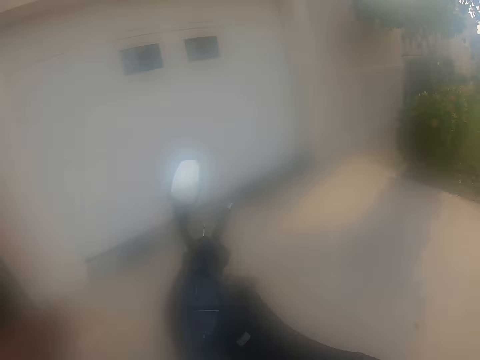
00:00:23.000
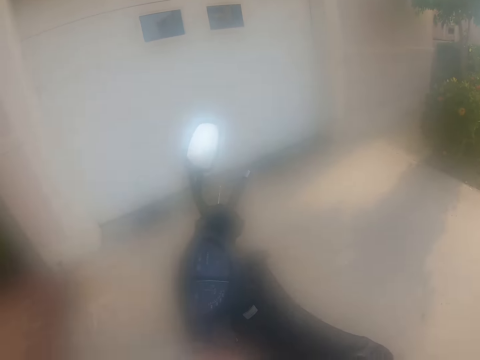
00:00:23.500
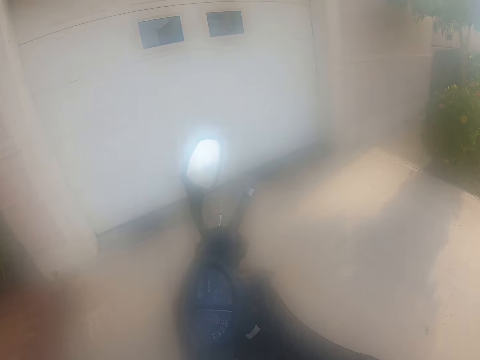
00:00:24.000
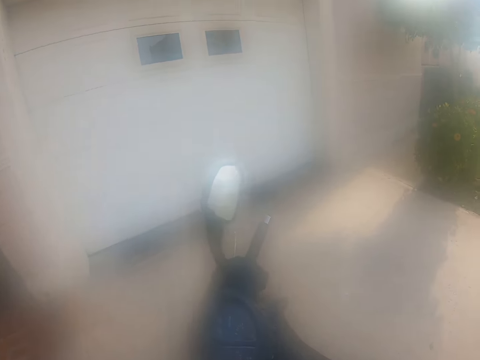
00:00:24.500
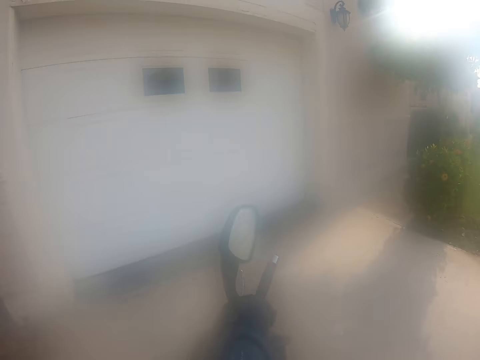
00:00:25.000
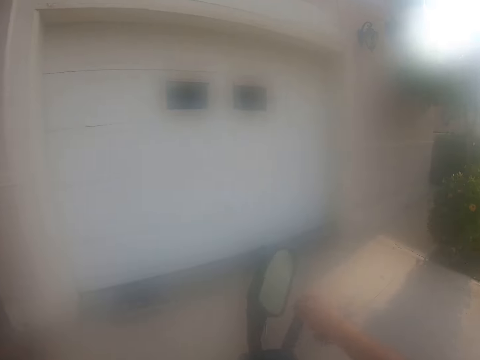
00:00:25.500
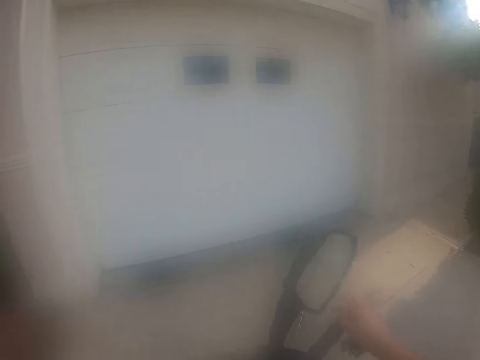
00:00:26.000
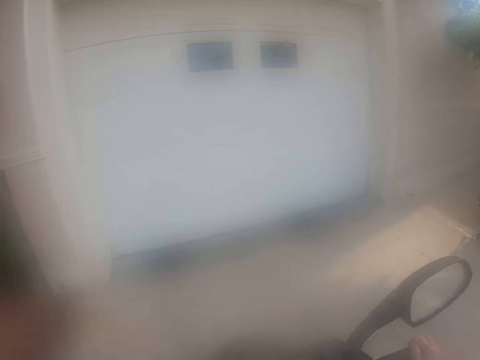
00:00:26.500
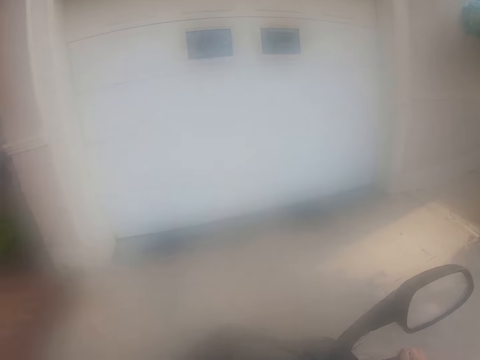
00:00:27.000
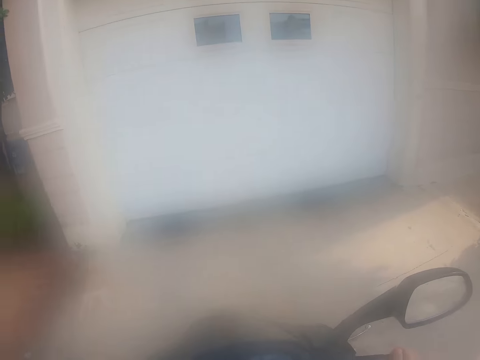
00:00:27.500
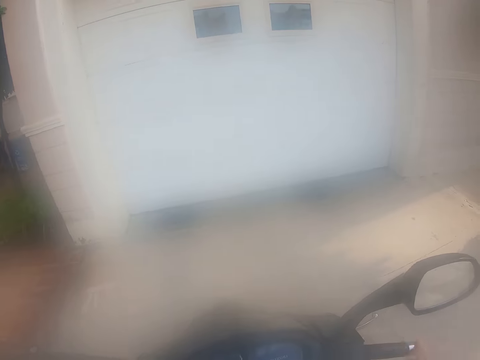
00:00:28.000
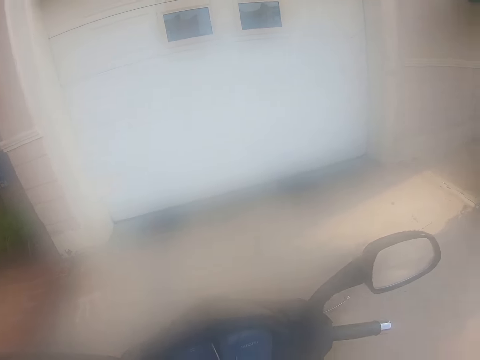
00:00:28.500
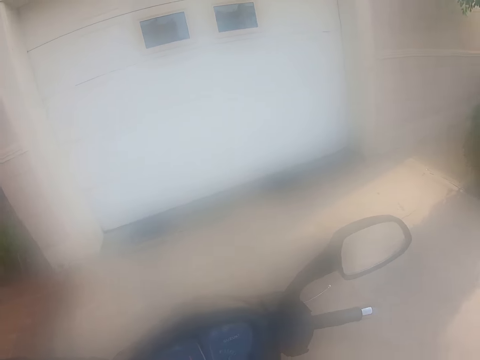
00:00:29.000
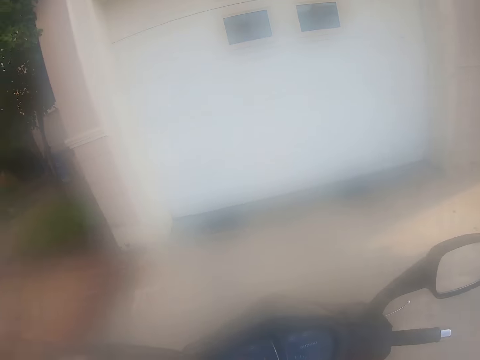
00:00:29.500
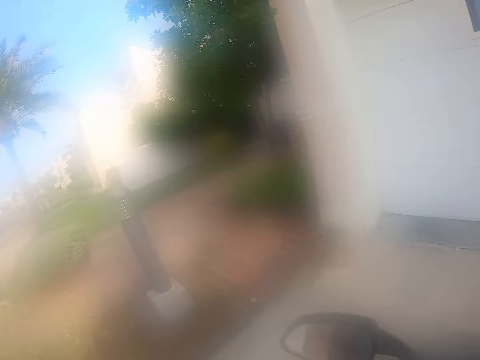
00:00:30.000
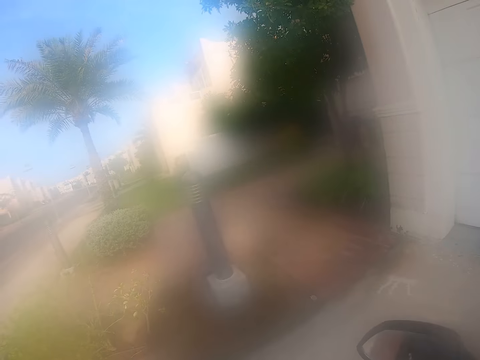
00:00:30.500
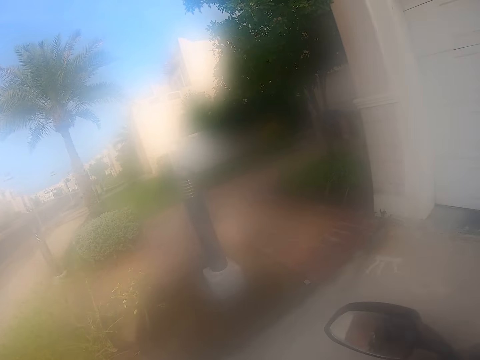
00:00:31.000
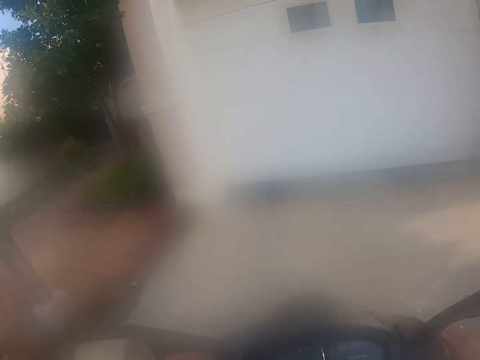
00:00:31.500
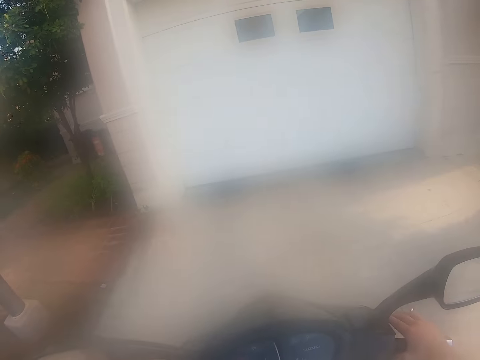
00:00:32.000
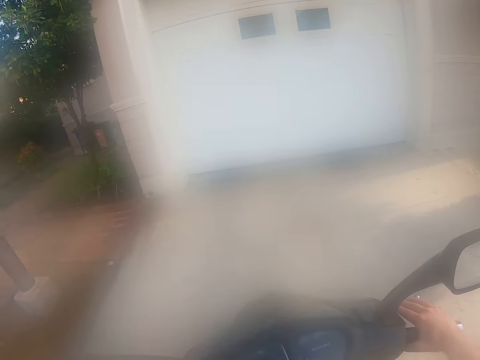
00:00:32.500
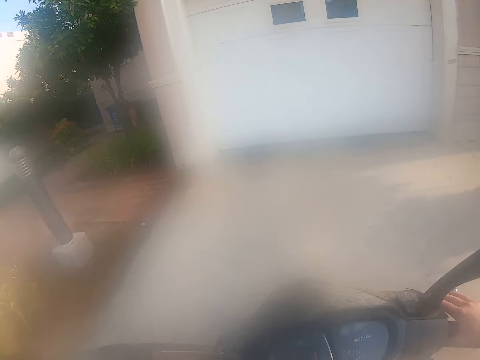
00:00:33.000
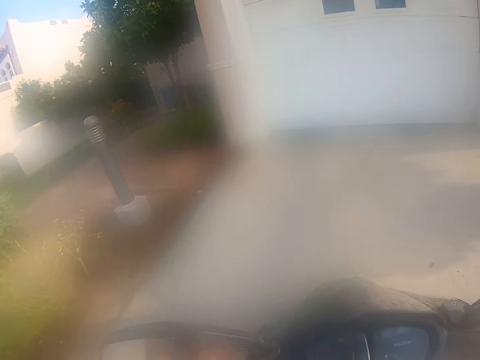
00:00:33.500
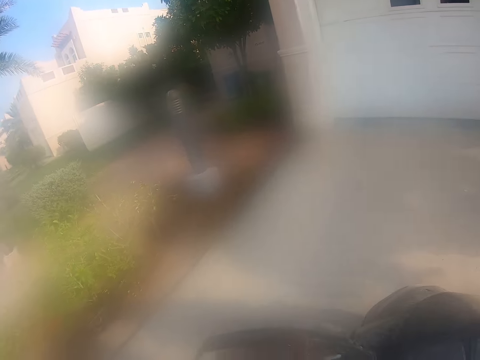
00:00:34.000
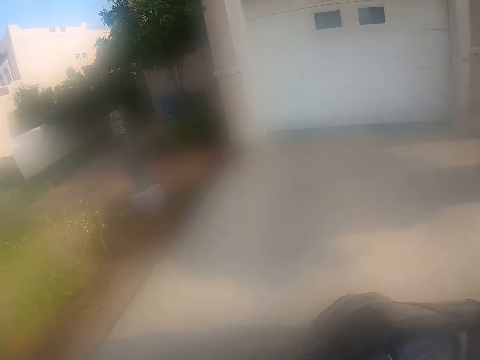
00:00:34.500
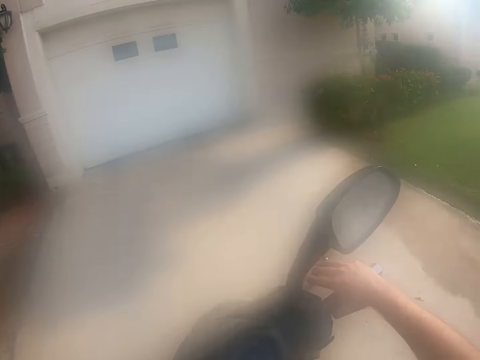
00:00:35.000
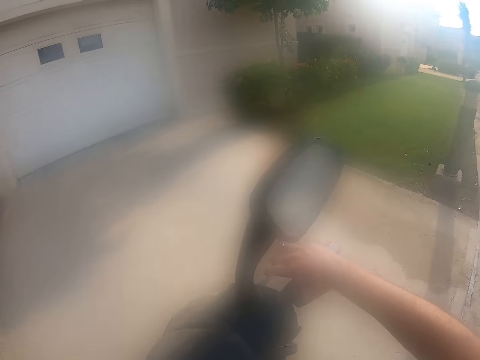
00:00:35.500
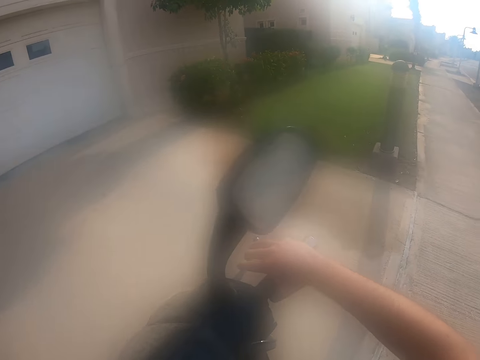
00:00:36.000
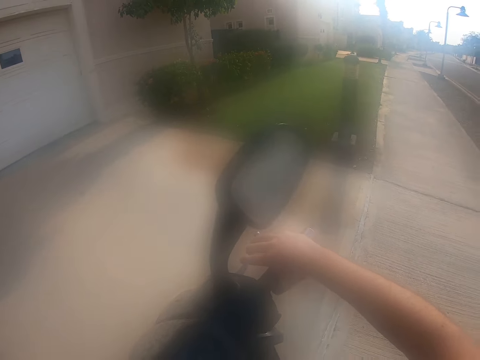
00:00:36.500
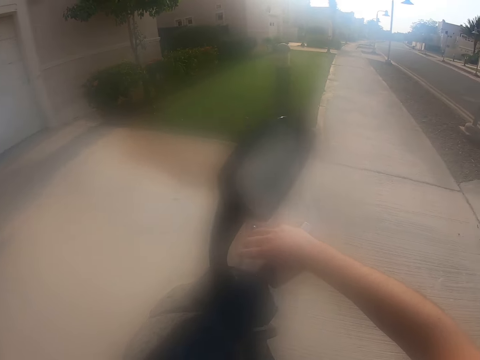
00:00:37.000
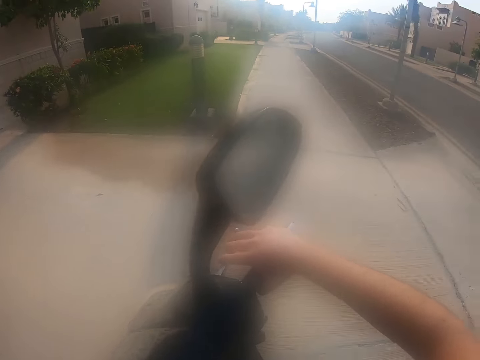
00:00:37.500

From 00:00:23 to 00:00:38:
The camera wearer holds the motorbike. They sit on the motorcycle. They look around the compound. They ride the motorbike on the path.

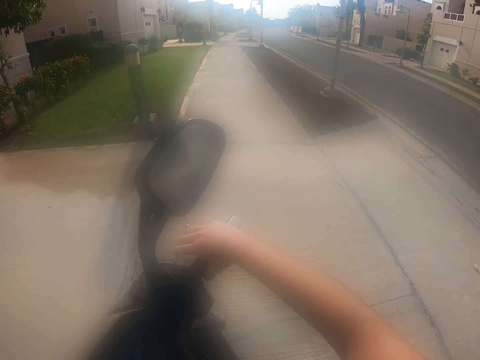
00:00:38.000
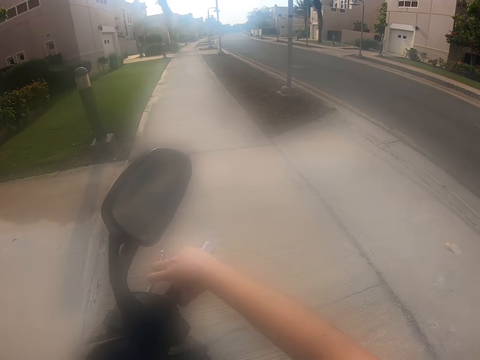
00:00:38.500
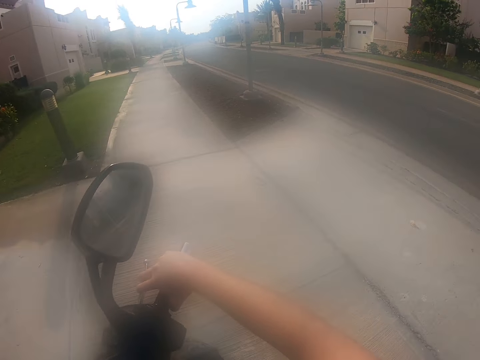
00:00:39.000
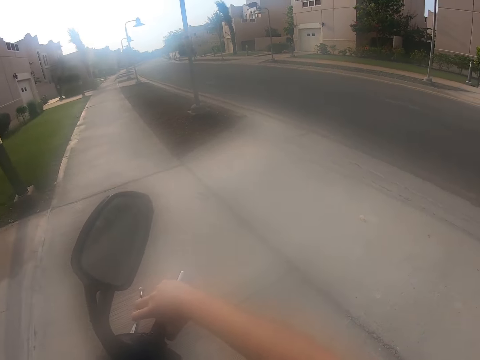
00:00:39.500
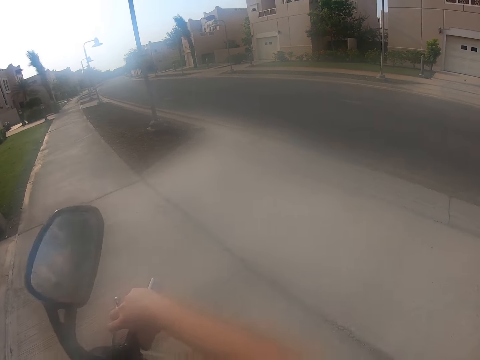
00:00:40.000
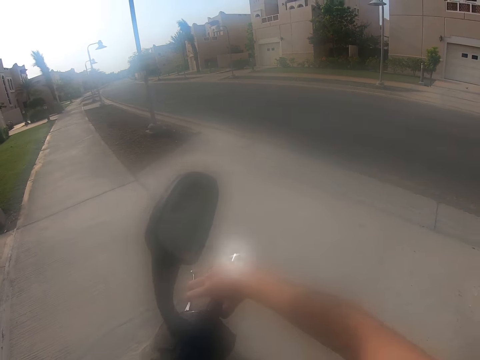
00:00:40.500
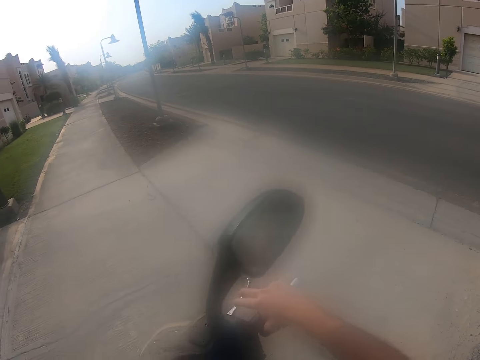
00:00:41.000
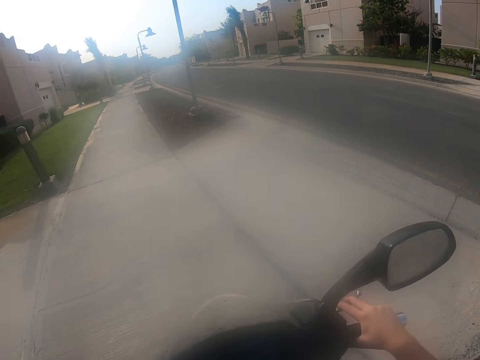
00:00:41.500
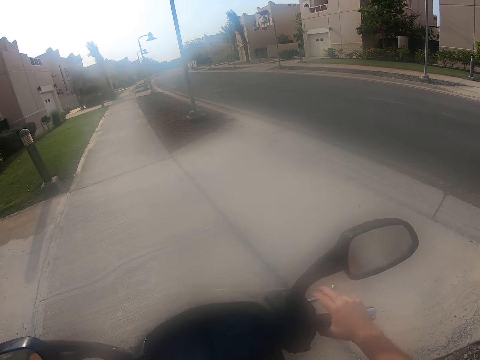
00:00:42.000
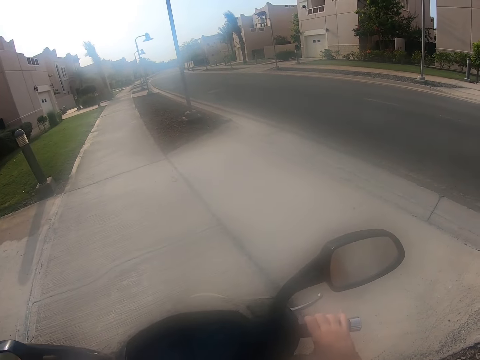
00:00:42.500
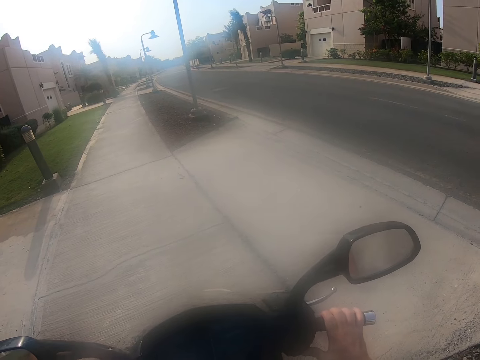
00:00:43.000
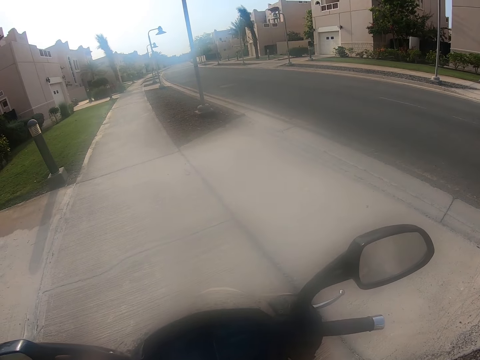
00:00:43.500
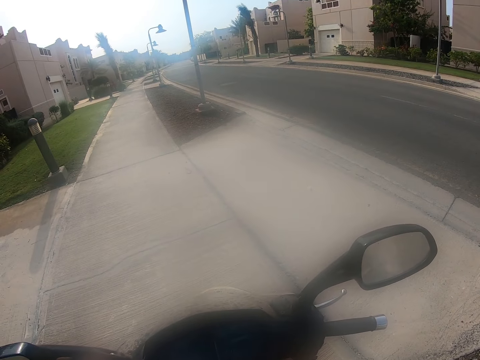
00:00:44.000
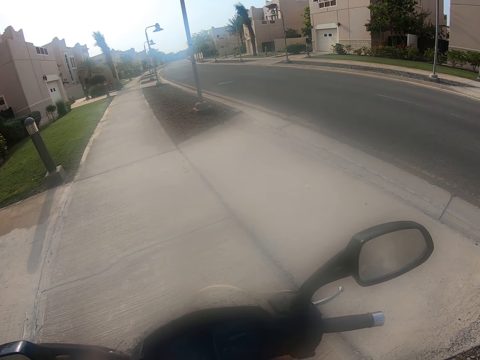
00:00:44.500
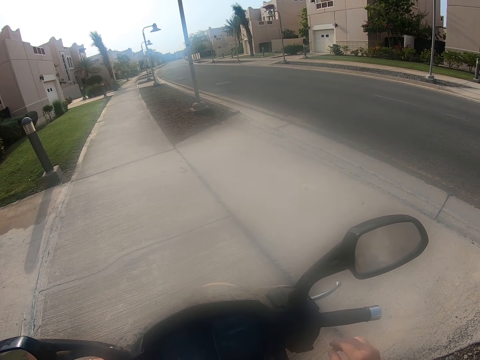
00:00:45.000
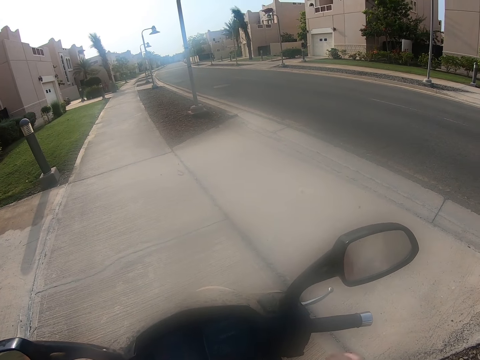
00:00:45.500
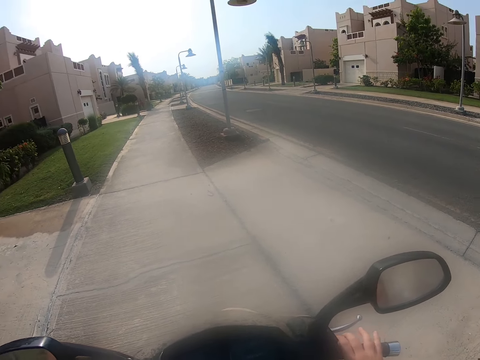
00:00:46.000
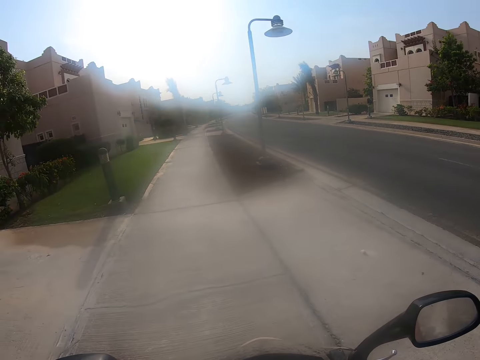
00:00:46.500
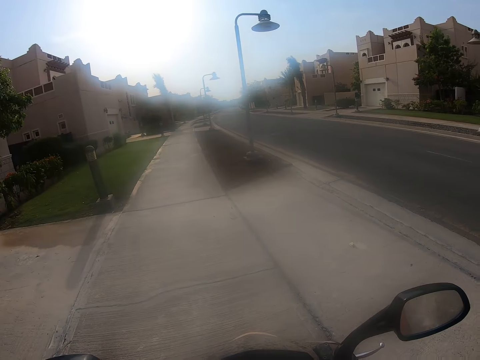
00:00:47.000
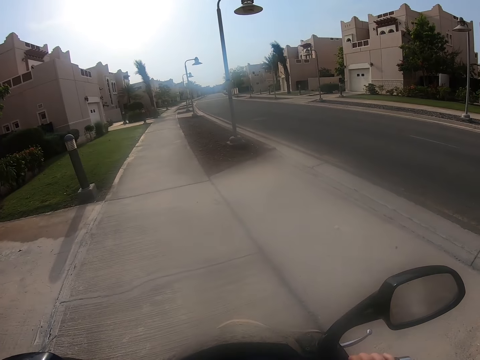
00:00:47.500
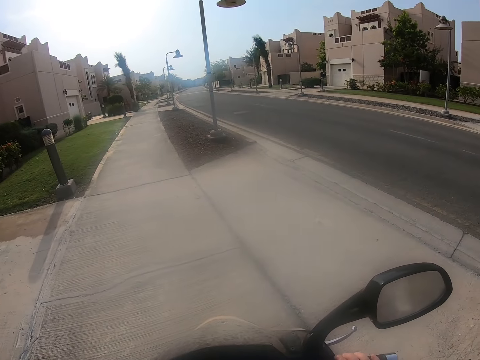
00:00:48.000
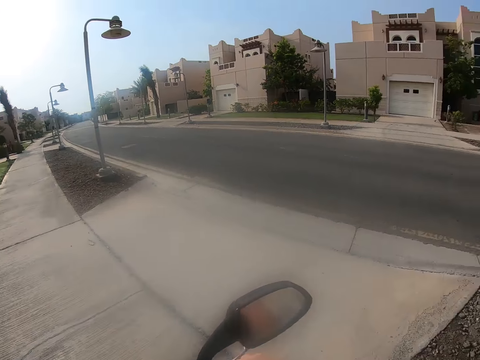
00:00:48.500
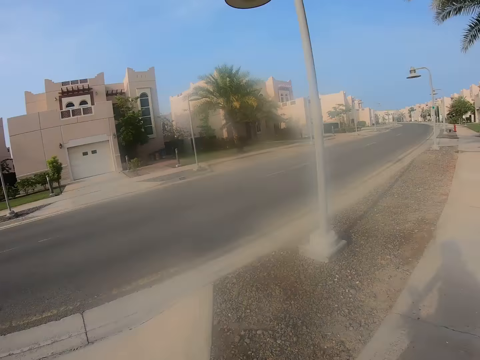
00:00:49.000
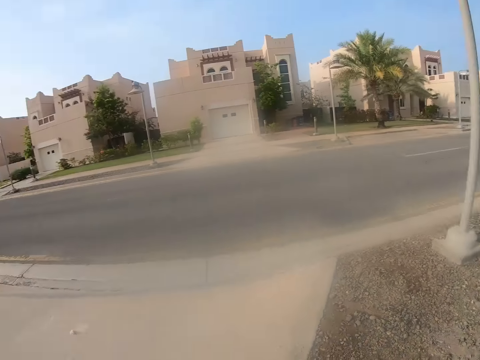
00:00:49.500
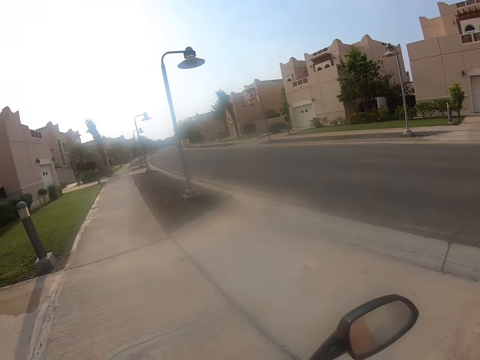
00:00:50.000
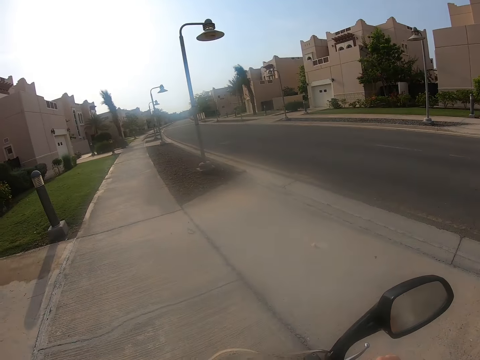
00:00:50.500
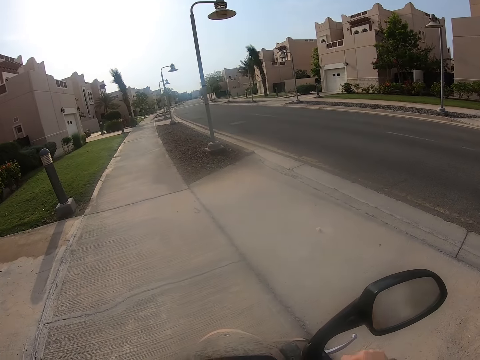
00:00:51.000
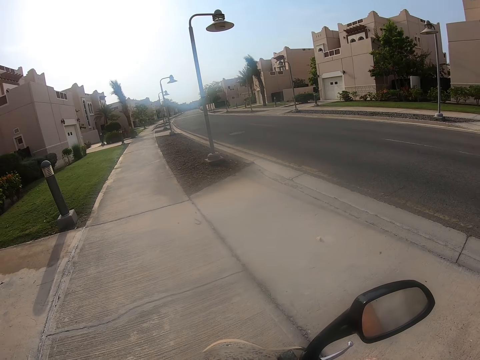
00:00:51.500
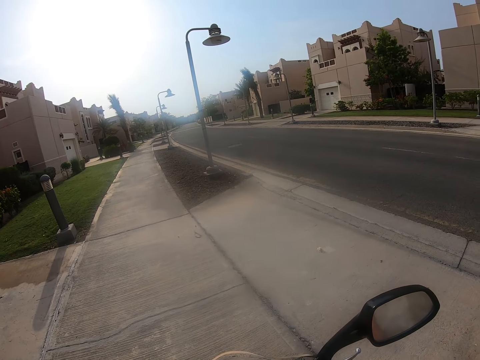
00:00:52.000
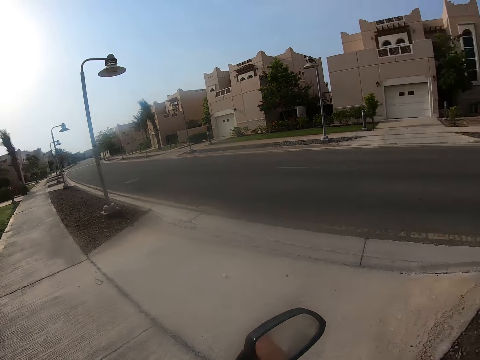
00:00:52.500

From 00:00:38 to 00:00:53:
The camera wearer looks around the compound. They move their hands. They stop the motorbike. They look around the compound.
